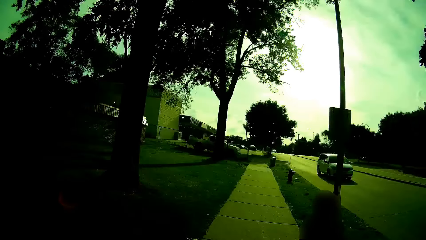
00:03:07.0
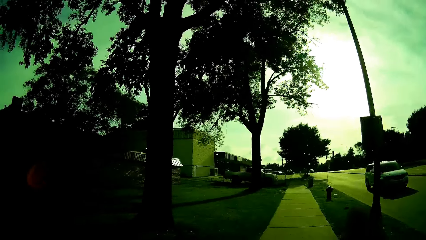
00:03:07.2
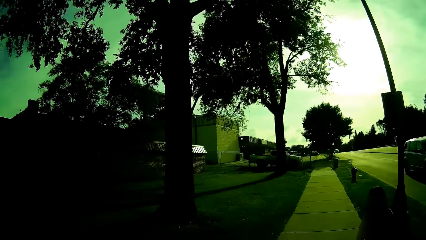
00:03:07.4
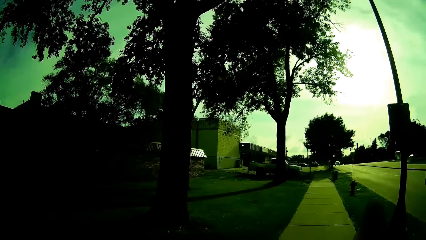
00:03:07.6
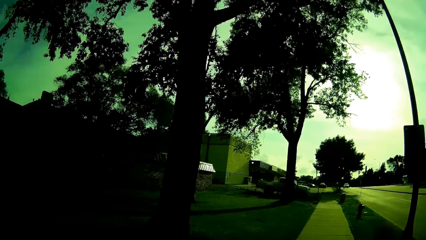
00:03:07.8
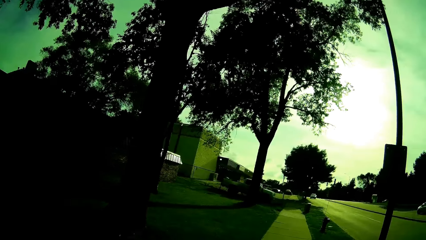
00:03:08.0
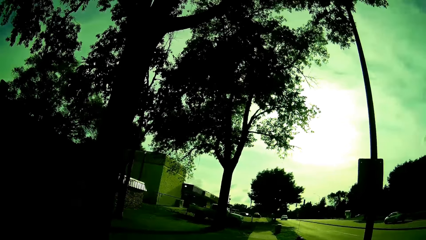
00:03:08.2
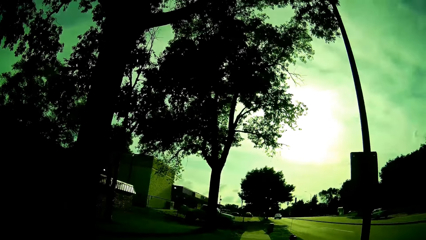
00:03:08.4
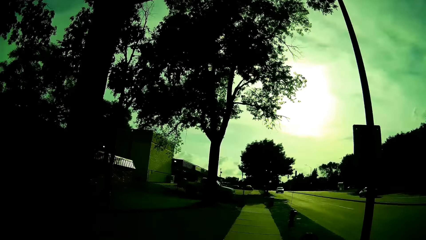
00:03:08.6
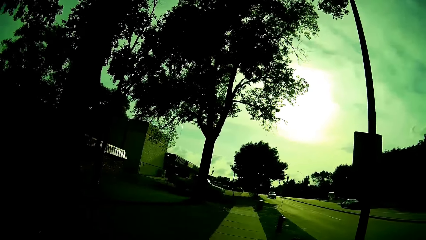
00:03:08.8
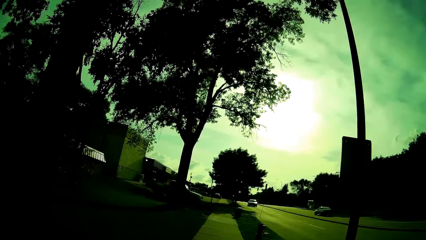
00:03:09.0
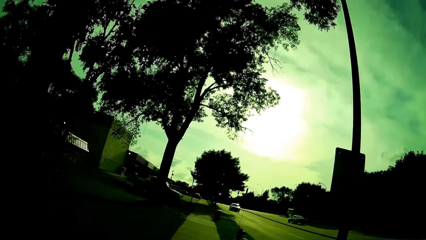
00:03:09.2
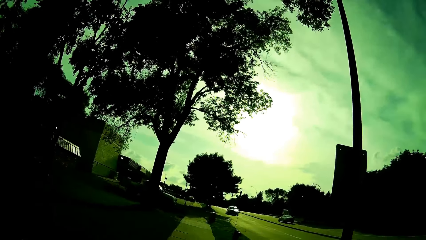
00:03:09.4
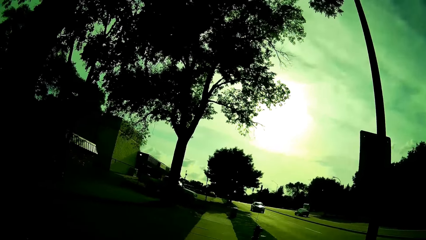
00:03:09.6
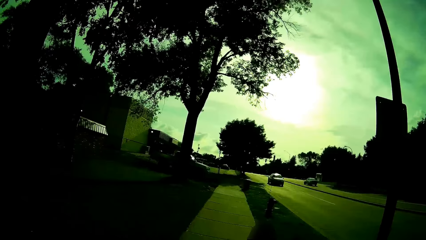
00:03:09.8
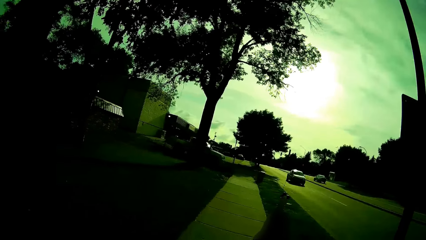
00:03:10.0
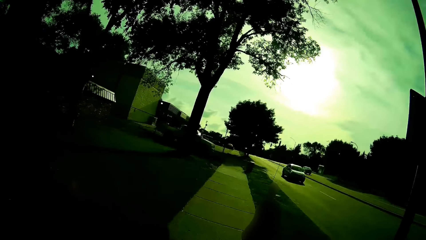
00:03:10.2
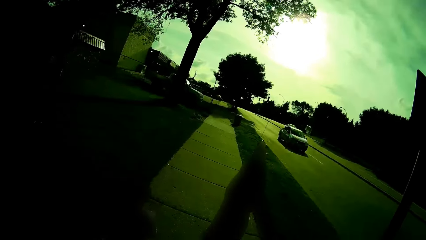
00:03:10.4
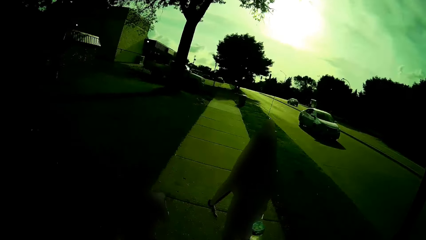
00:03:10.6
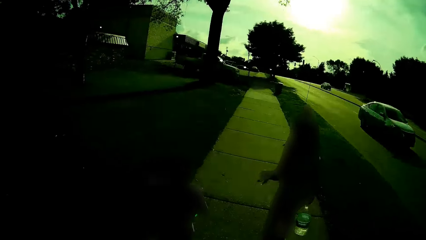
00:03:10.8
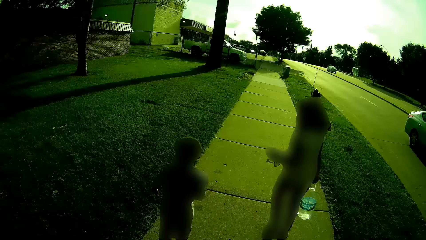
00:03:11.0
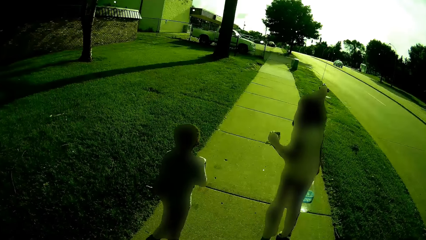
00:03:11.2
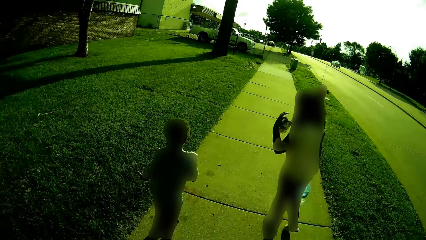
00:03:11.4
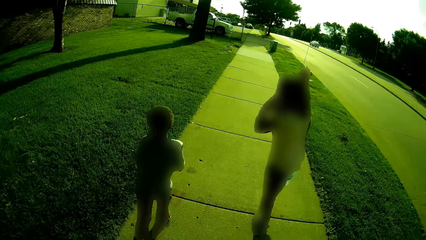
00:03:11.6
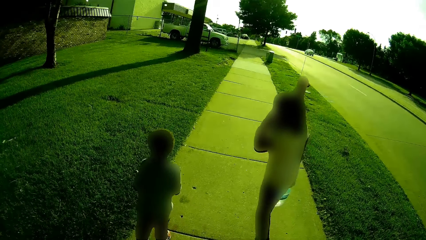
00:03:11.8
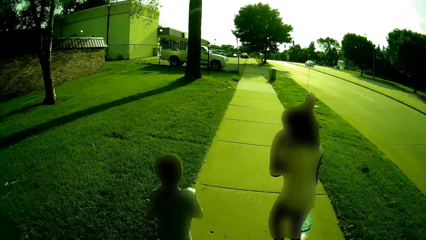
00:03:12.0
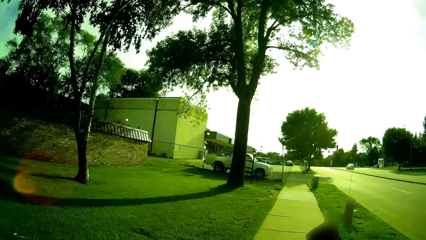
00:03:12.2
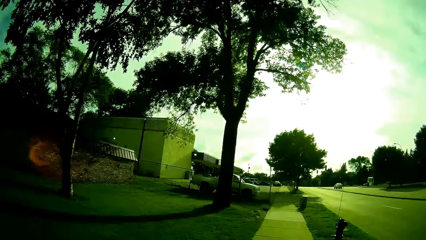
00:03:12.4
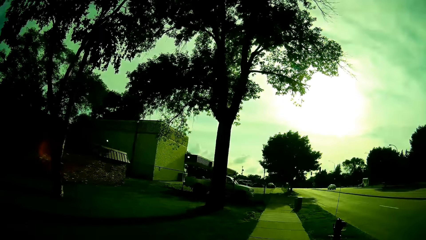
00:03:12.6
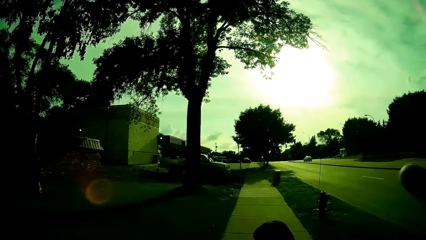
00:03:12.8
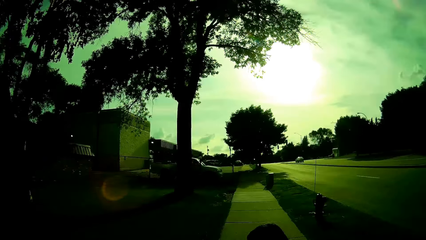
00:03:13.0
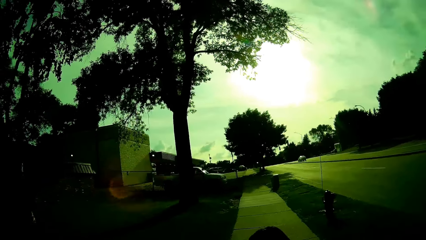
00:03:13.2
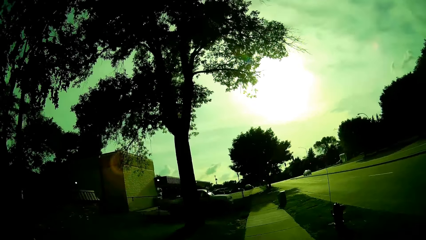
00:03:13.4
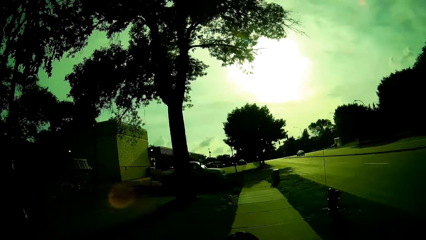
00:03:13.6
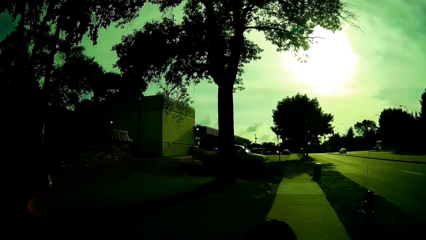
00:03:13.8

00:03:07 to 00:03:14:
The boy interacts with the camera wearer.

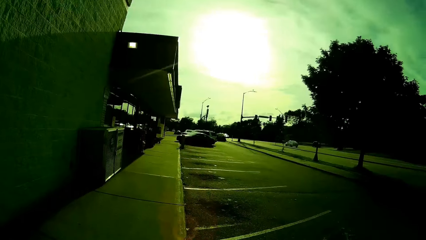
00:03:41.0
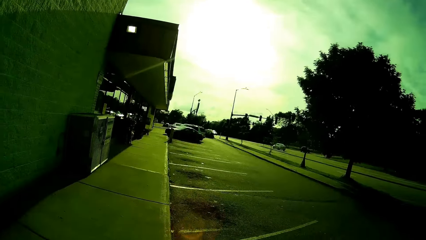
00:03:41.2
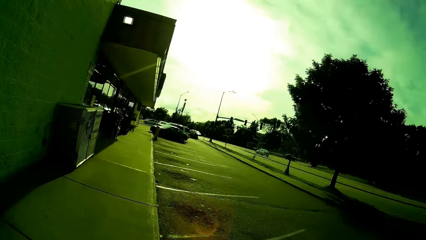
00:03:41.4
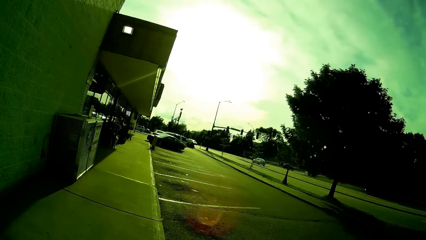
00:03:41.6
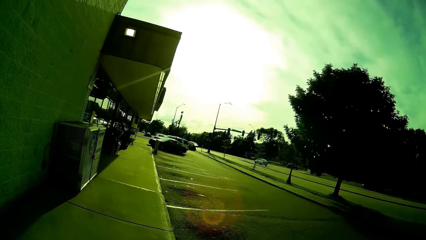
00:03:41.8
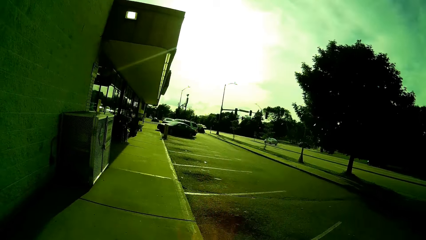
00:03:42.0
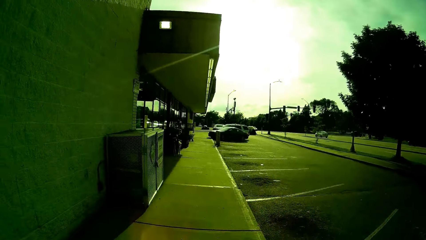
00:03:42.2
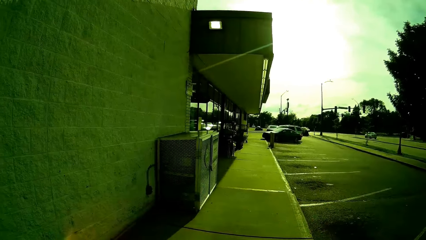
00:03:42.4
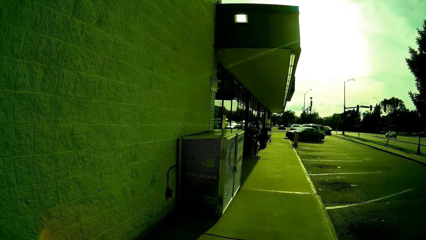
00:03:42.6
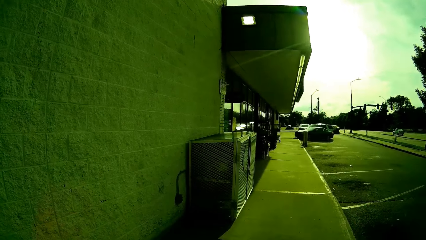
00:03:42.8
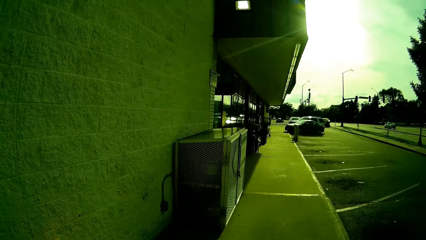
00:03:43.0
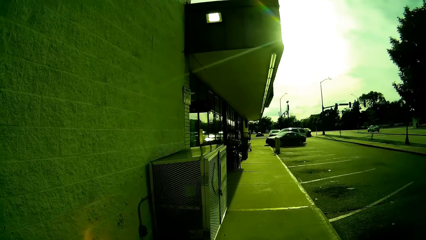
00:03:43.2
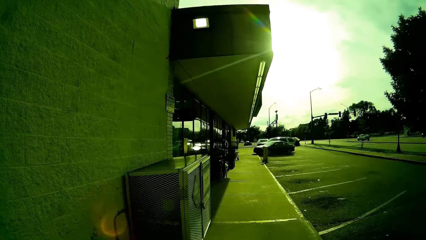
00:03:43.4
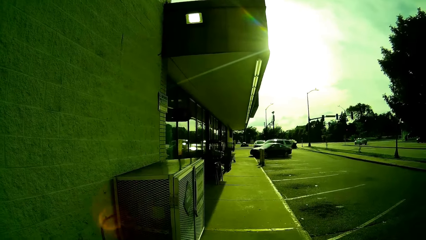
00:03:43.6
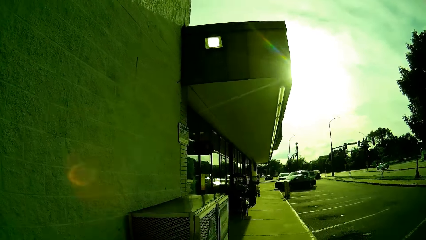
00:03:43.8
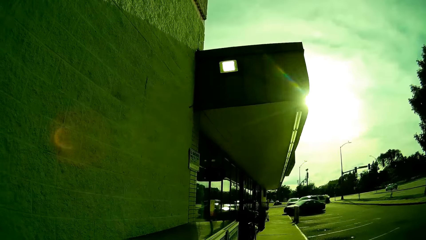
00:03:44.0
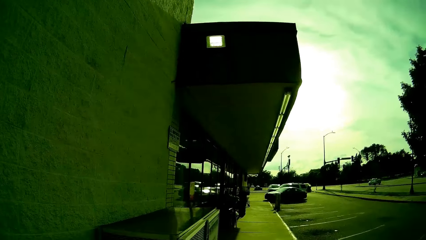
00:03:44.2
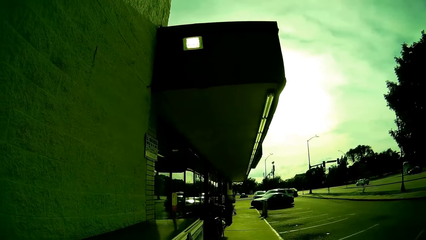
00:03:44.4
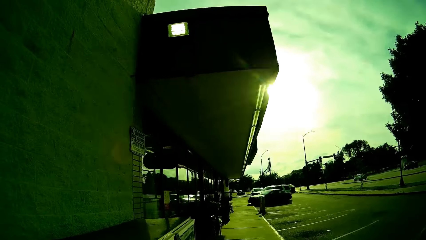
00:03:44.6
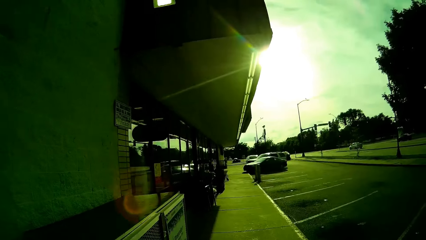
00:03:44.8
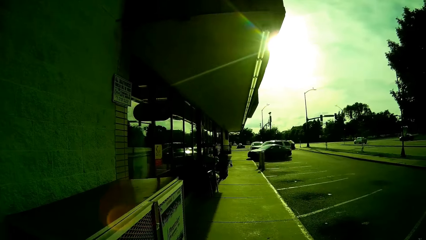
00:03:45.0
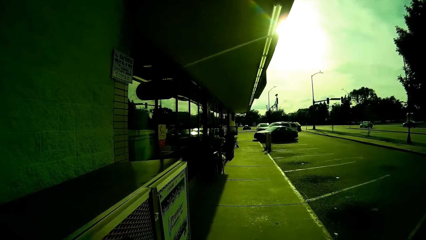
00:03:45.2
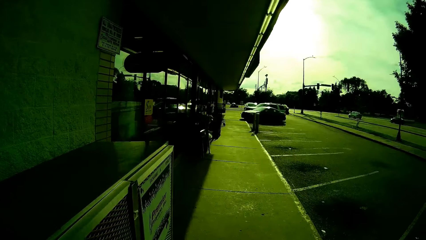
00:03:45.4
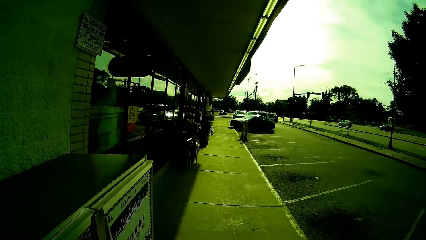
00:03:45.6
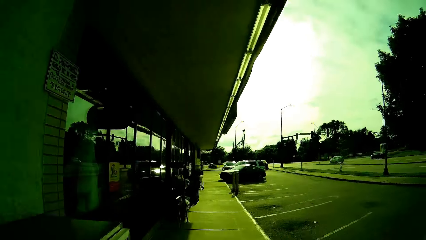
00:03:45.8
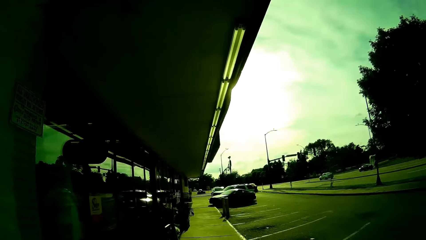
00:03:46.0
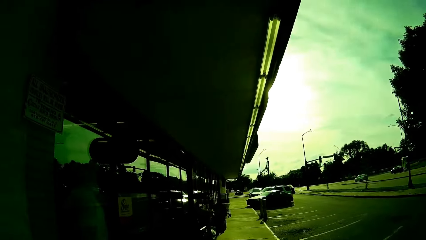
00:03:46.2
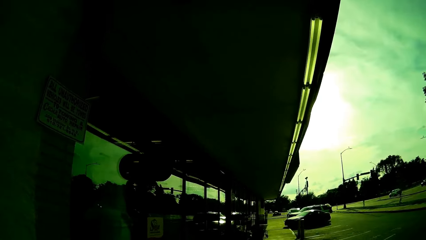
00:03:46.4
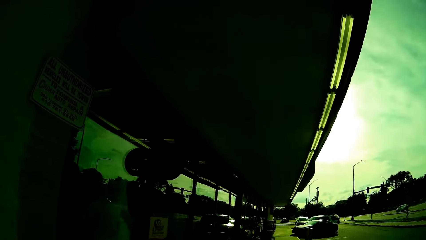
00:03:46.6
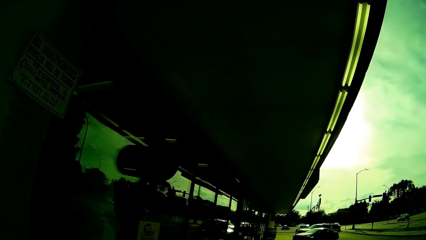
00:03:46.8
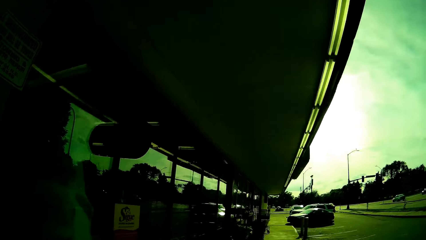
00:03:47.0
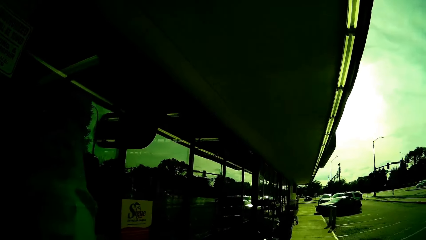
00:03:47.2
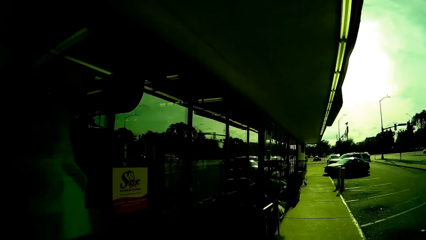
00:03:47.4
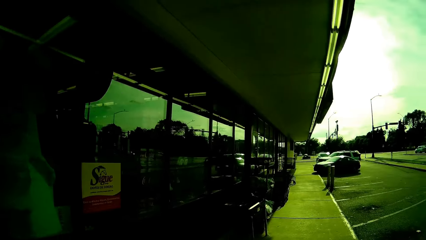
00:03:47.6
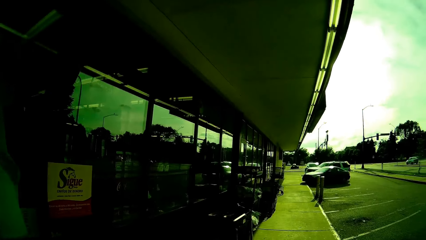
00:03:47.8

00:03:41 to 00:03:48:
The camera wearer walks around.

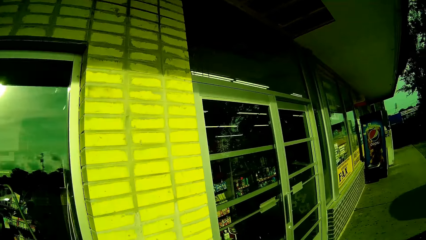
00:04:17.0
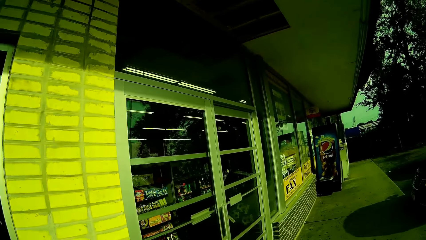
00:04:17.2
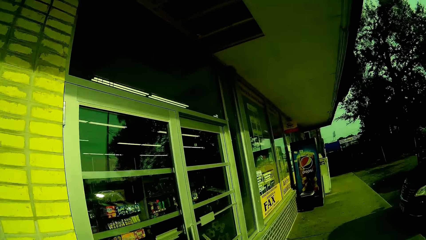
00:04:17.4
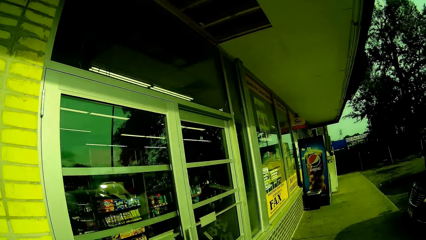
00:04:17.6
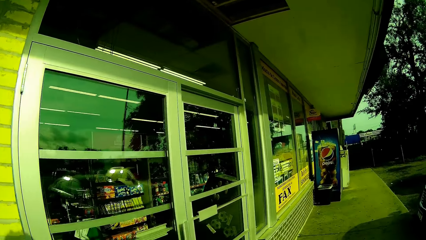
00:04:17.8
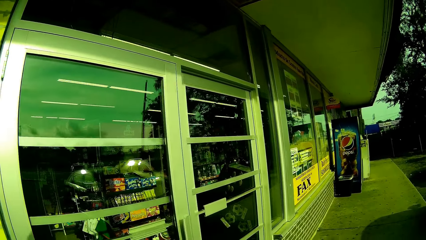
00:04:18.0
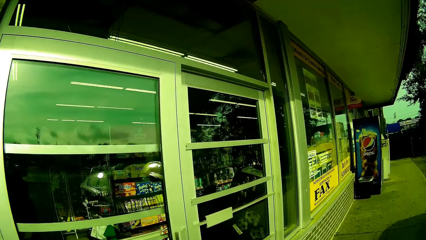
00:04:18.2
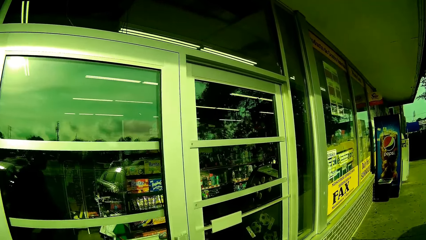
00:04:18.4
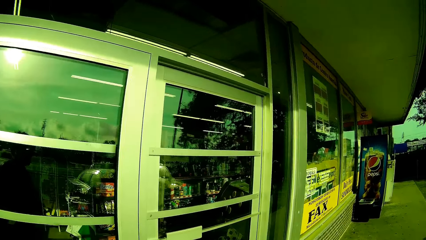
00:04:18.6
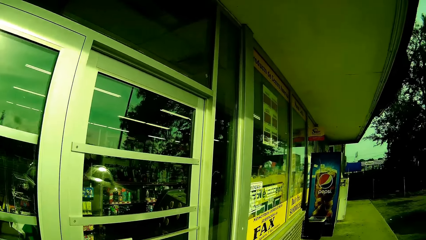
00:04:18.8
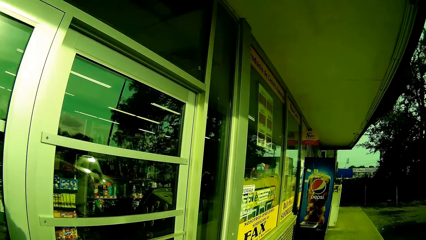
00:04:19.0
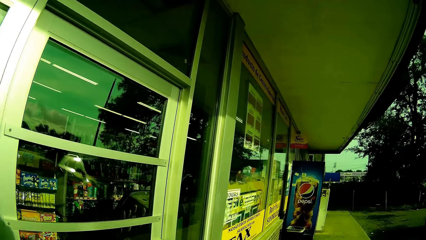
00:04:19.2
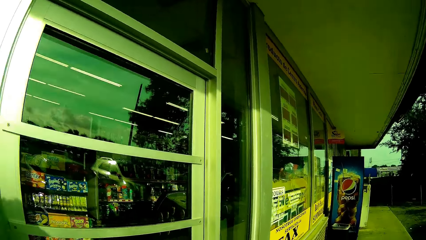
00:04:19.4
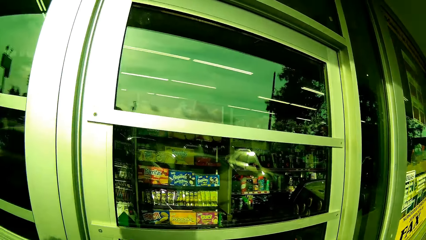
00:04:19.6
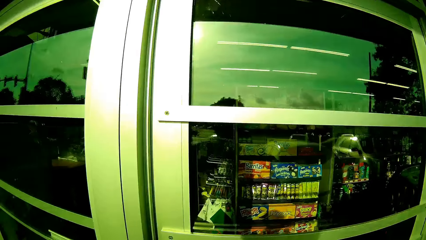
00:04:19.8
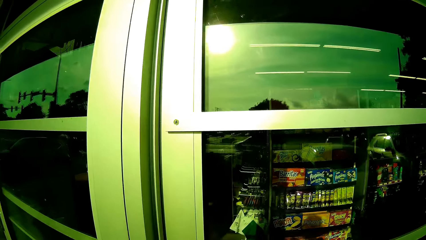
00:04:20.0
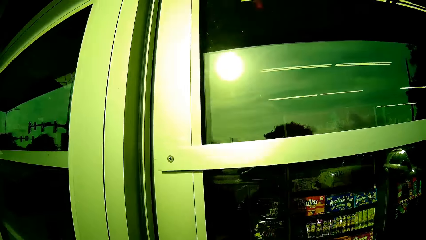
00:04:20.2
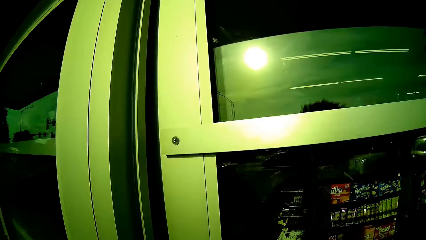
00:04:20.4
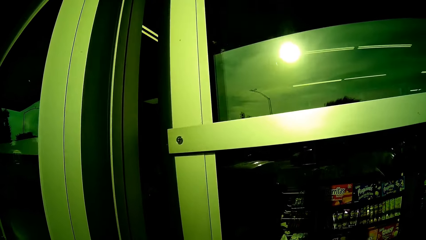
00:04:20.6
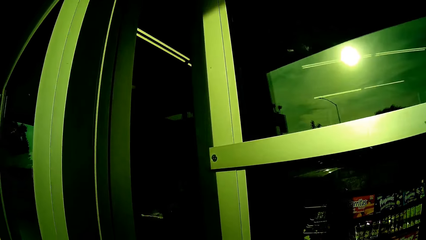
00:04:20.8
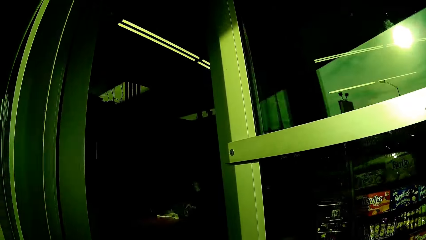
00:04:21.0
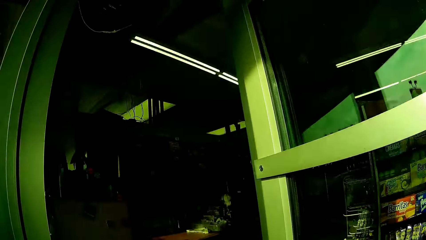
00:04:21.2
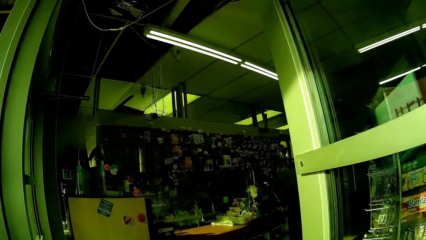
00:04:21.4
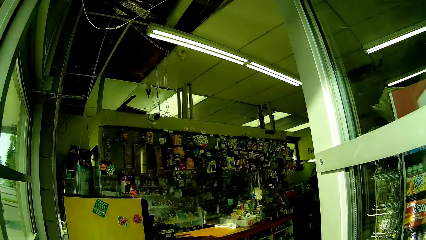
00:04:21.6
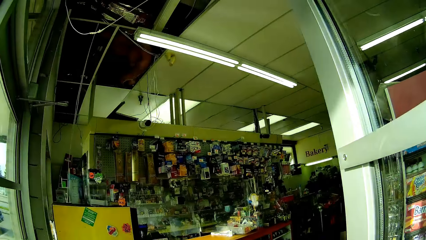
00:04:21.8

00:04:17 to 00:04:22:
The girl talks to the camera wearer. The camera wearer opens the entrance door to the grocery store. They speak to themselves.
